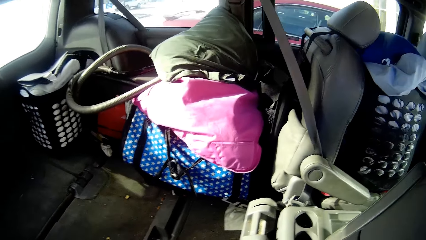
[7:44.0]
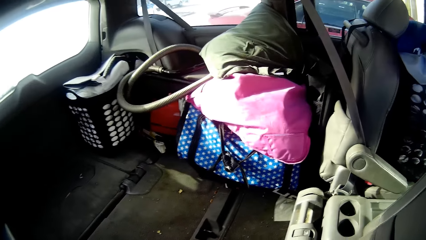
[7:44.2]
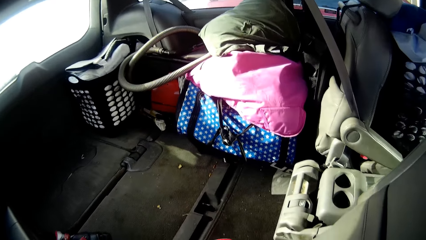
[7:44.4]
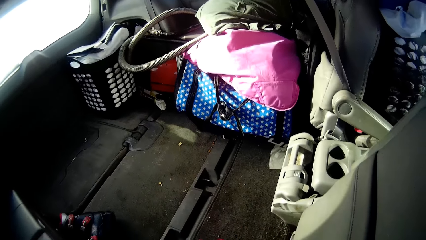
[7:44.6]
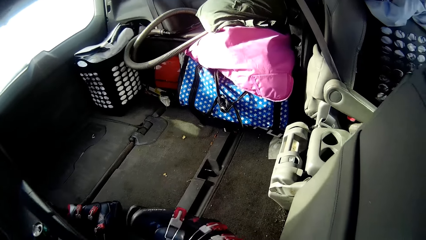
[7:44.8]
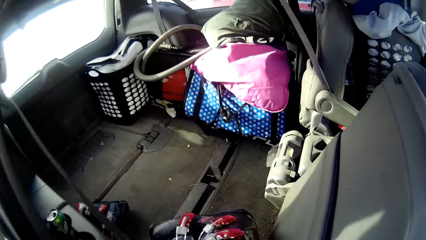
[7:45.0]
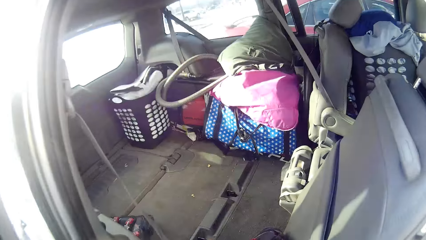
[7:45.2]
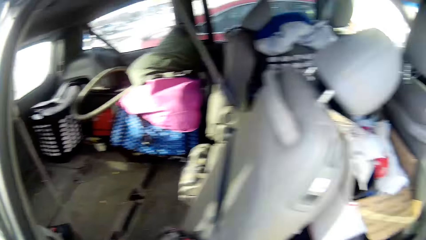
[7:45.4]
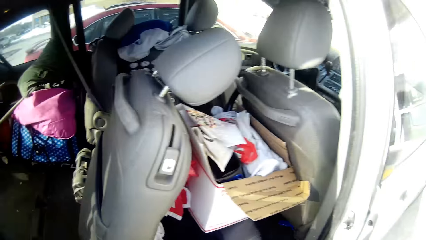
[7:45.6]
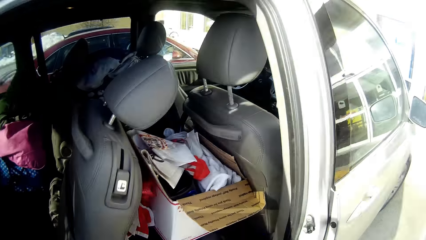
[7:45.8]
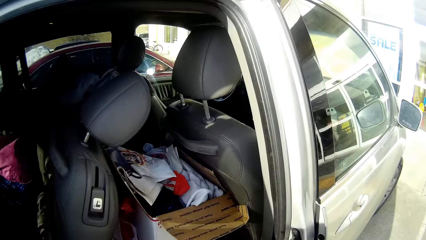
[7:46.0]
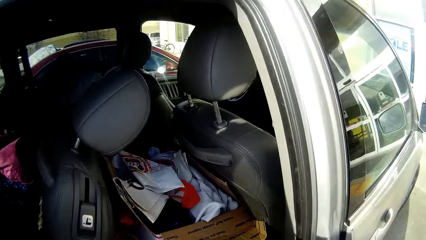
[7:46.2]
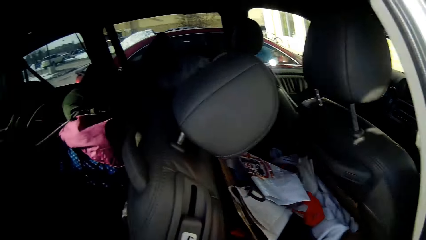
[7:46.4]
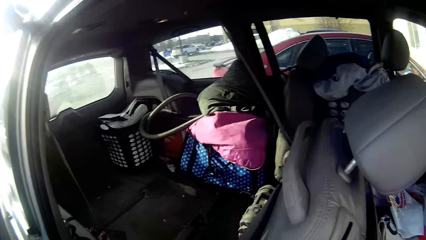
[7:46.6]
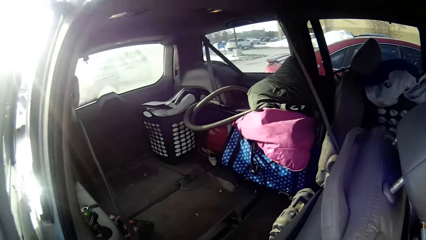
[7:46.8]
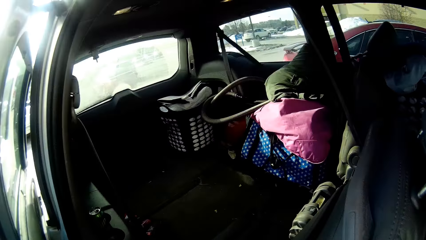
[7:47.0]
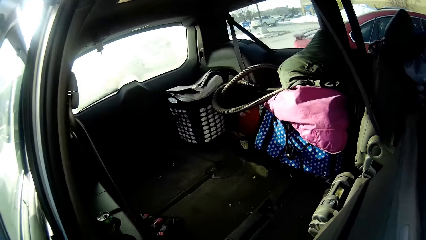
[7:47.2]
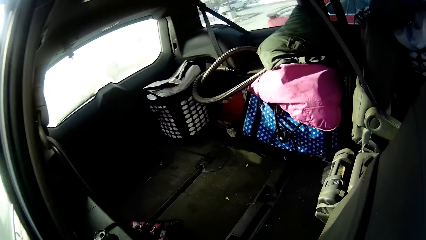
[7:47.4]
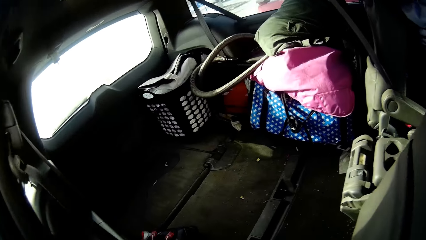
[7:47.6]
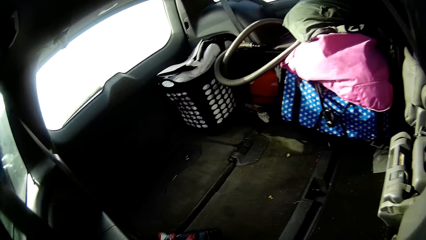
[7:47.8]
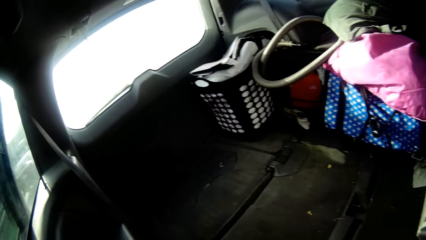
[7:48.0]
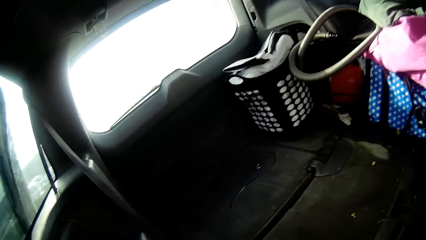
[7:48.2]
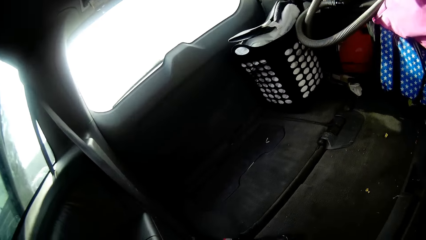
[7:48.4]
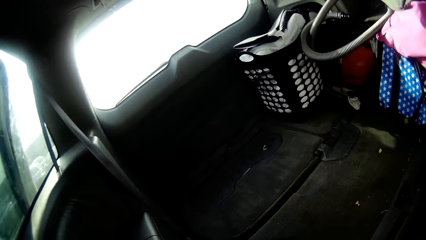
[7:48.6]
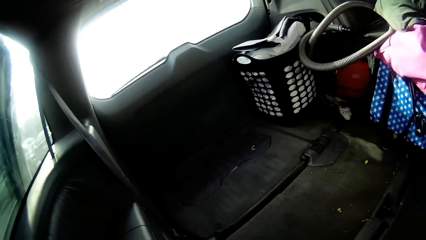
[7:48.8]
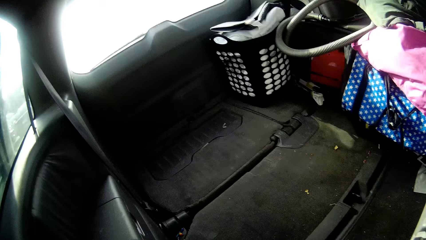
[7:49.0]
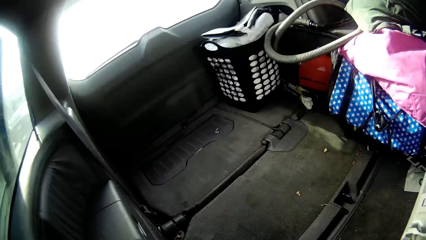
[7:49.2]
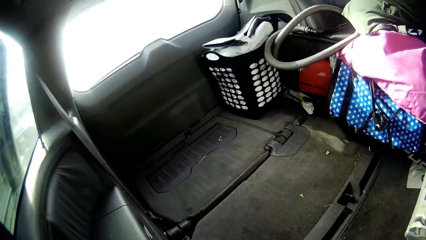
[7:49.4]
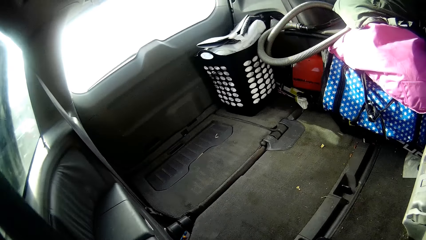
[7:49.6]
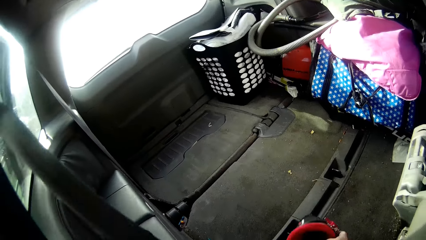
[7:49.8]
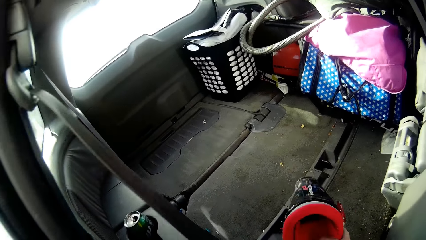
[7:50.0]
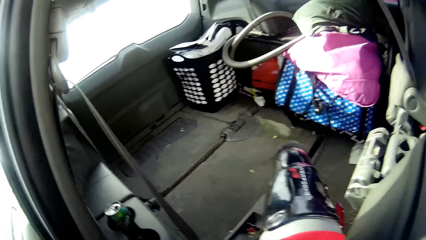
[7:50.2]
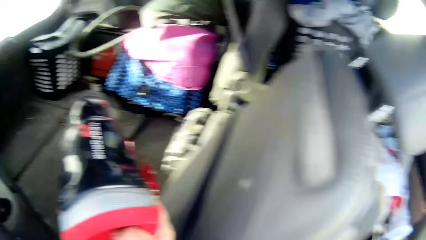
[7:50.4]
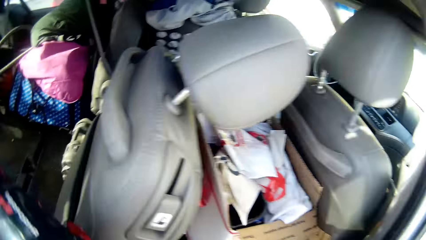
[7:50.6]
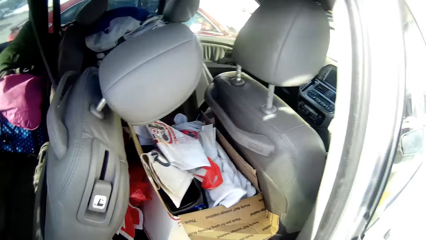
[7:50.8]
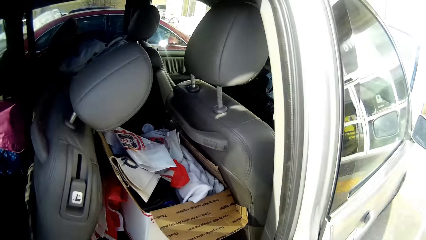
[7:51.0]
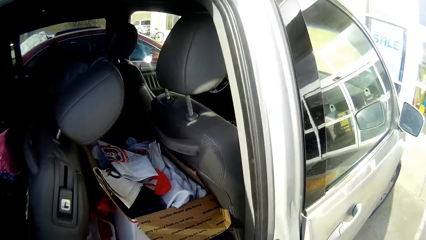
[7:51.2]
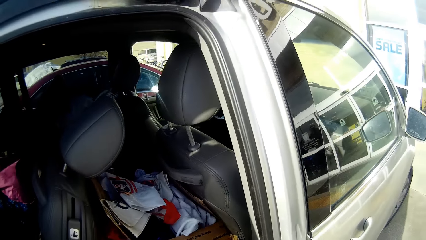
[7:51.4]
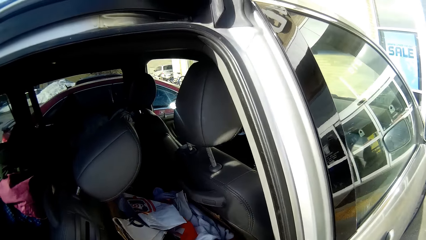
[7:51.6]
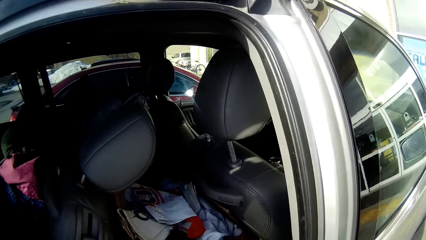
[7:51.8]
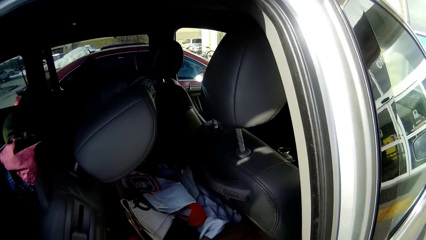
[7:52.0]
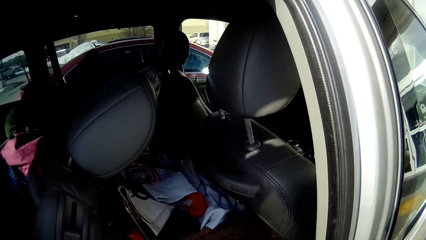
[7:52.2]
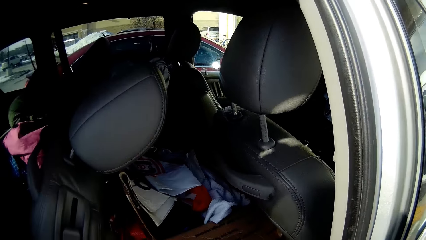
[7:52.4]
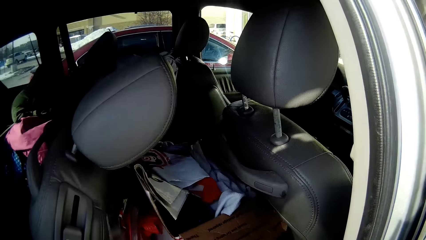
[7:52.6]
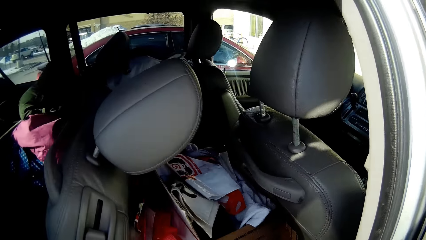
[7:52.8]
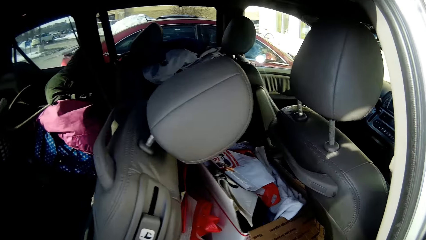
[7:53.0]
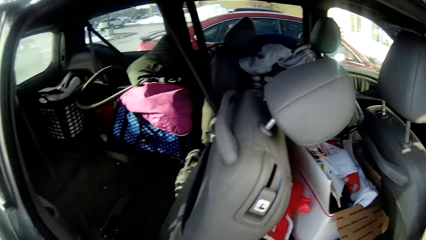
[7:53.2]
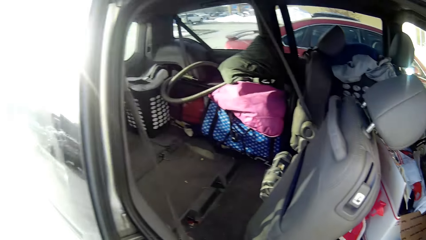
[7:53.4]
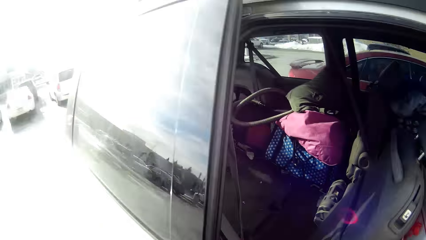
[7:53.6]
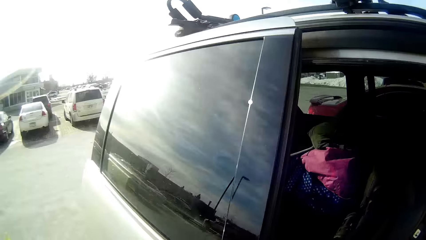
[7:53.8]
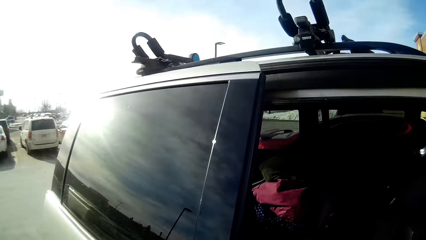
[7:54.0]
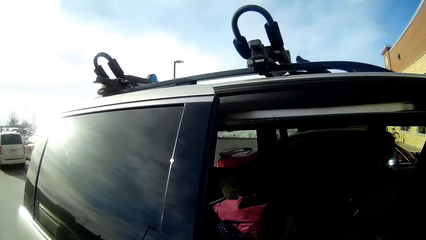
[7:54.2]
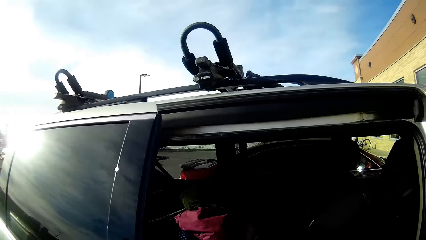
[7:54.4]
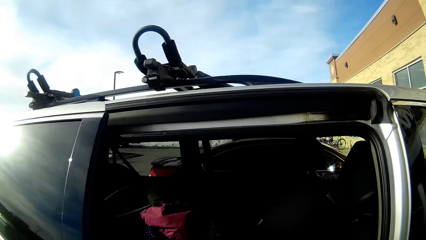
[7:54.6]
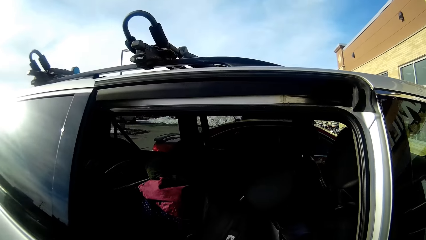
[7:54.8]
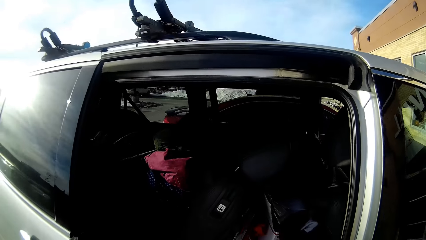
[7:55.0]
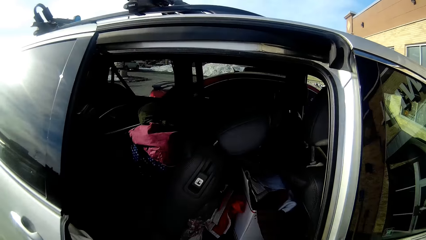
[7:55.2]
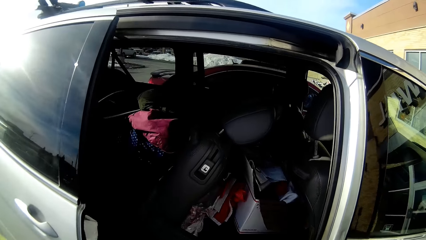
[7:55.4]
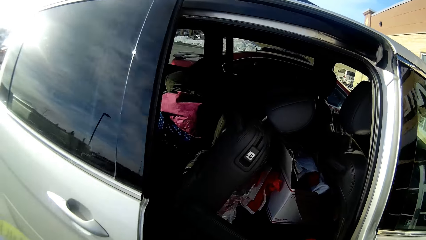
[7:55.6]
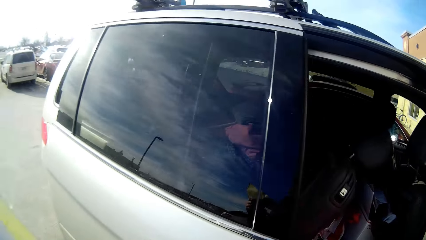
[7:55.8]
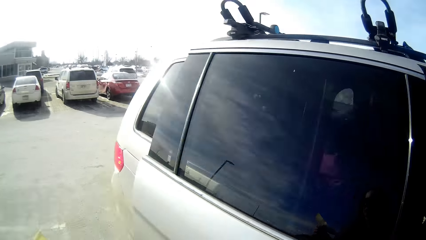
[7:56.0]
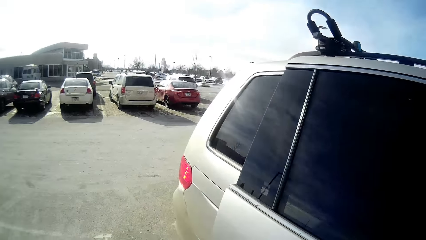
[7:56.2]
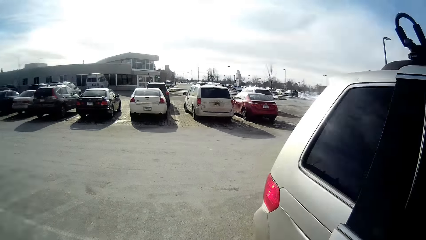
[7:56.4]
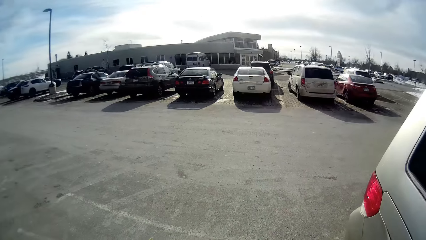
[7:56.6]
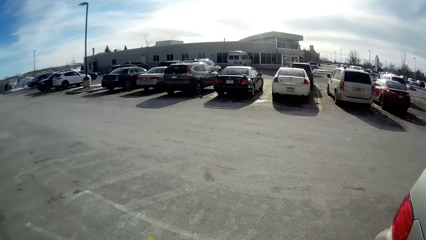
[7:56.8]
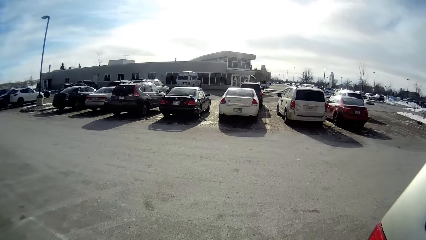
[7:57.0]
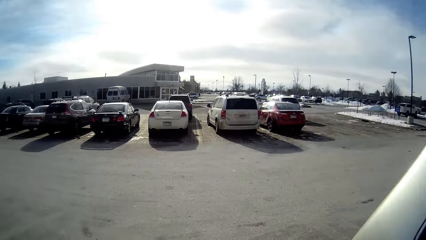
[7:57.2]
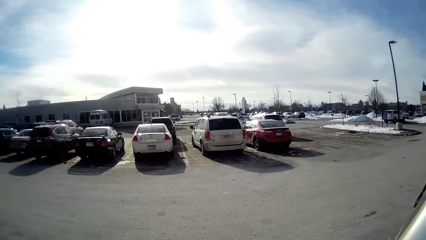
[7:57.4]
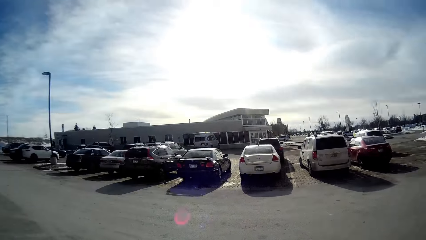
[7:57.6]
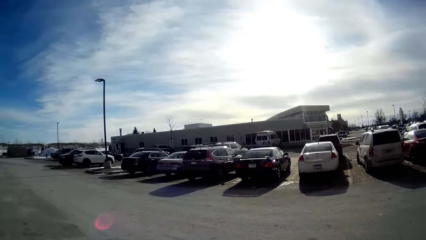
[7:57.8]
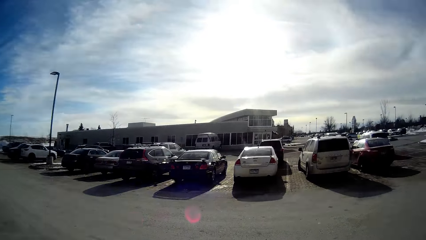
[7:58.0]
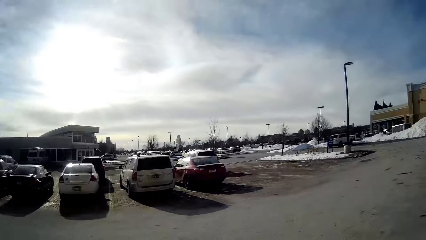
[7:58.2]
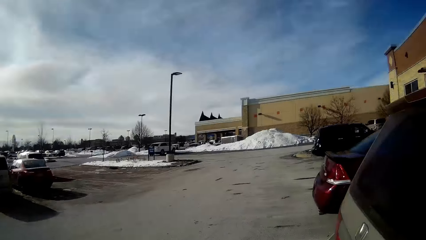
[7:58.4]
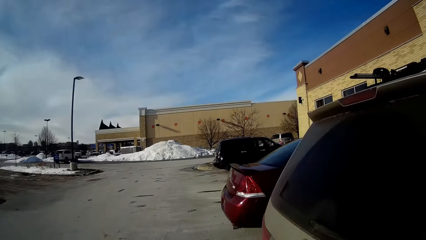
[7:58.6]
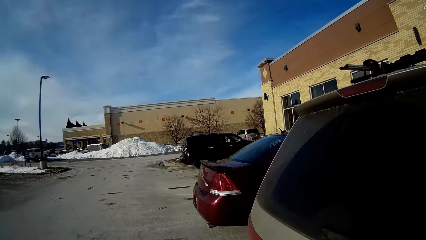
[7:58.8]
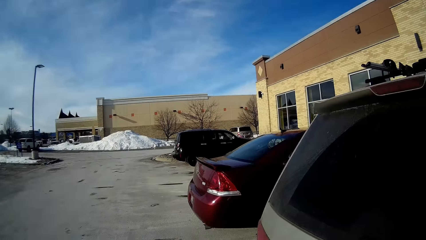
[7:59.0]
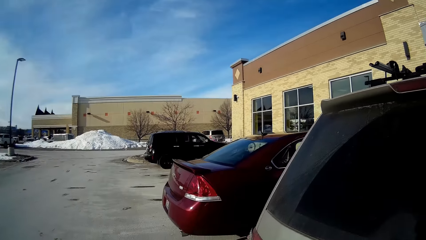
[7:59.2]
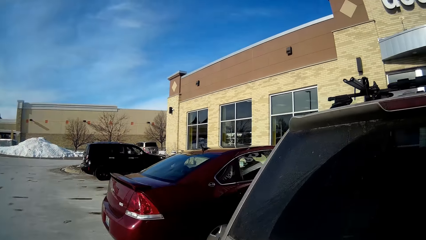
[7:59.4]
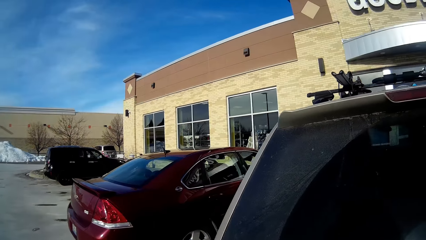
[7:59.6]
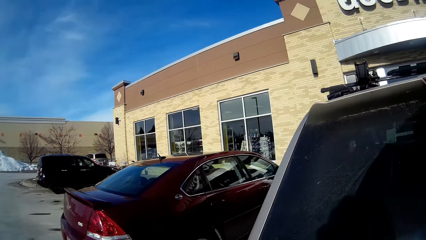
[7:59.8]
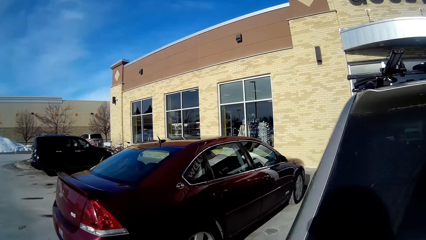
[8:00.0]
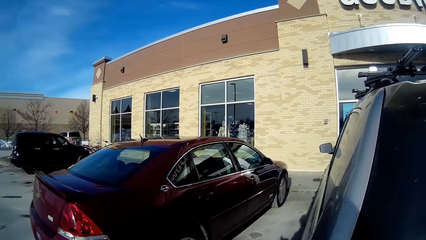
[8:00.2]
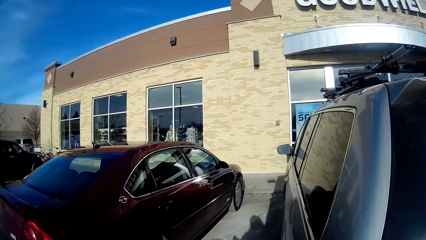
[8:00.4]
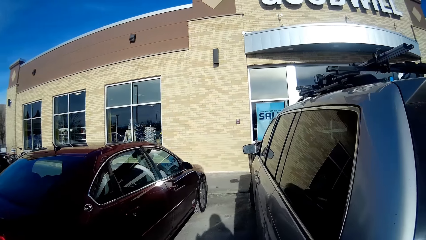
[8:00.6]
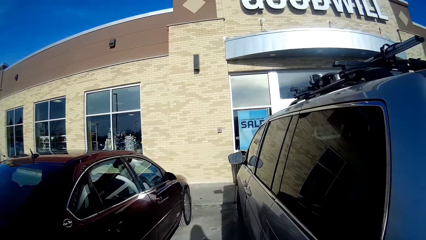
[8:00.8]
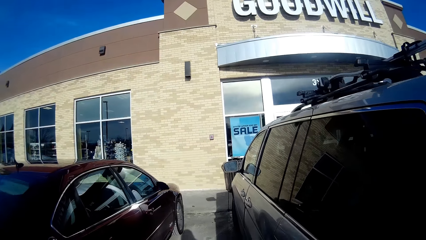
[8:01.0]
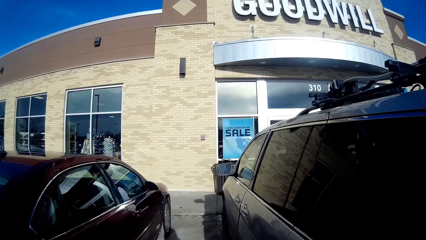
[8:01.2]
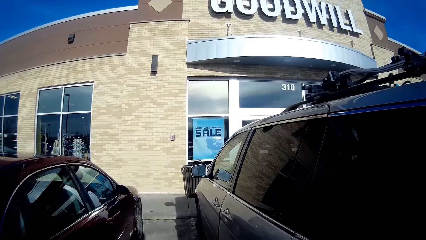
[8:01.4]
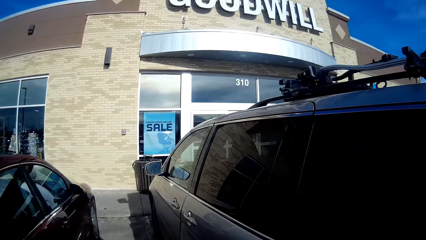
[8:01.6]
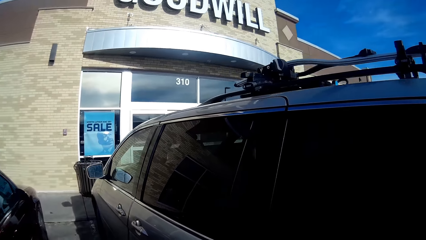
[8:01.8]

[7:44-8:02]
The camera wearer takes out something from the boot. They move the box on the seat. They close the car door.
